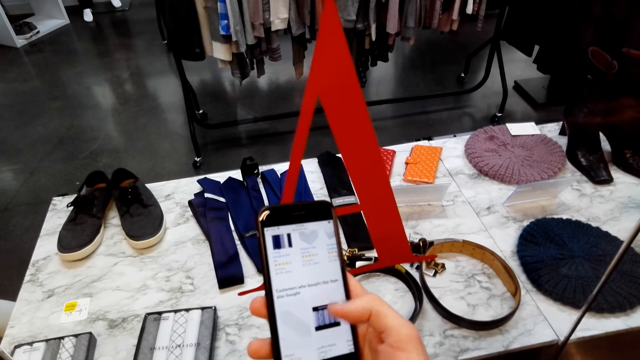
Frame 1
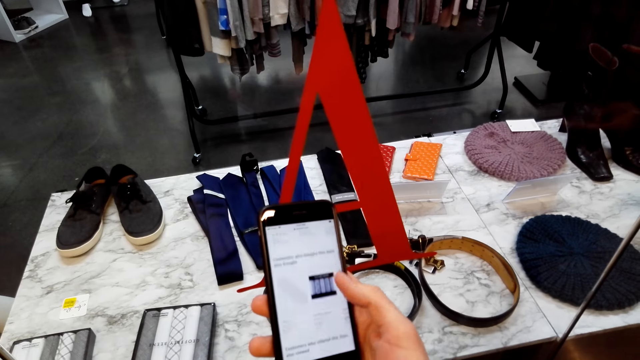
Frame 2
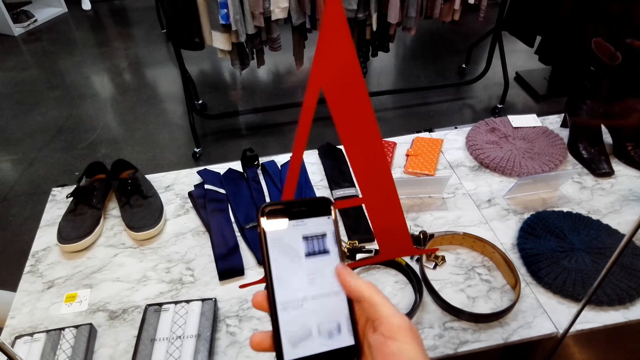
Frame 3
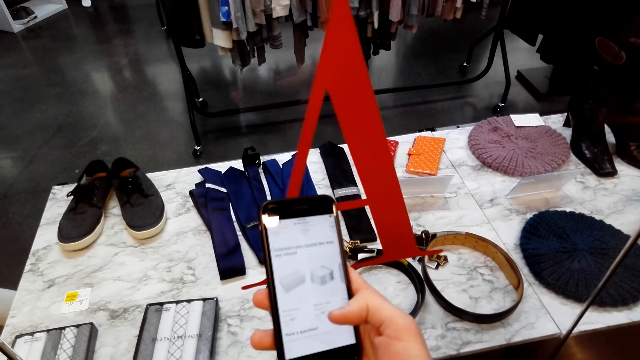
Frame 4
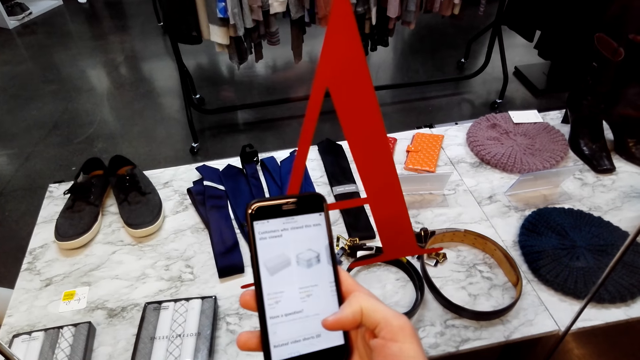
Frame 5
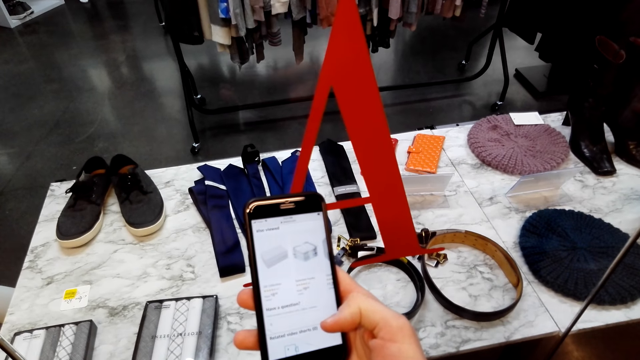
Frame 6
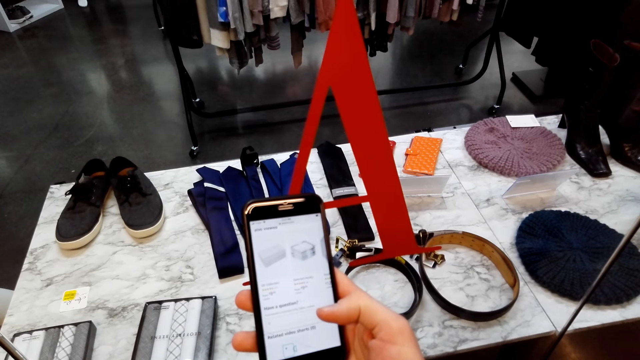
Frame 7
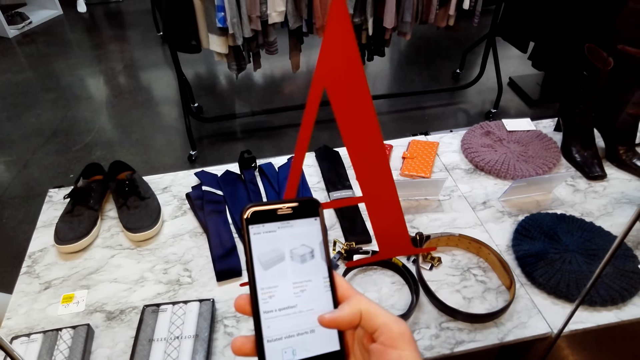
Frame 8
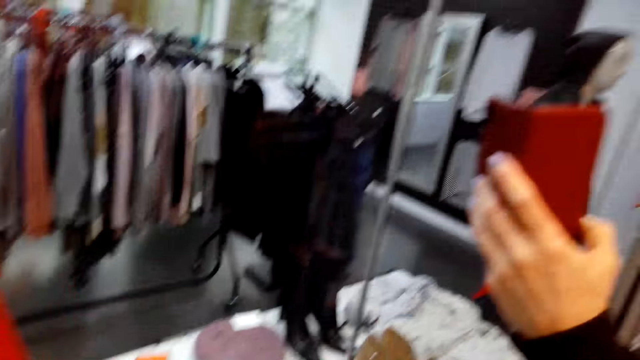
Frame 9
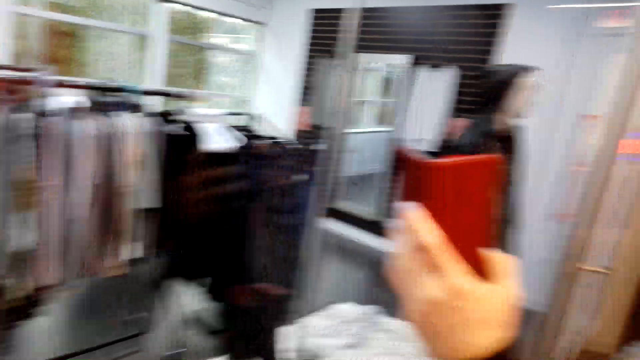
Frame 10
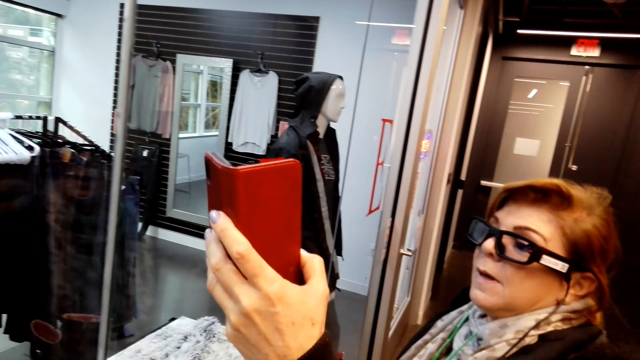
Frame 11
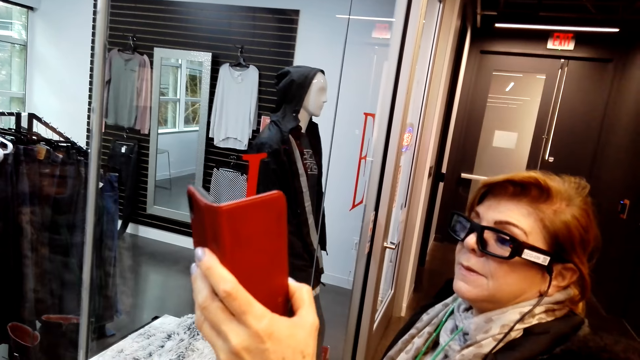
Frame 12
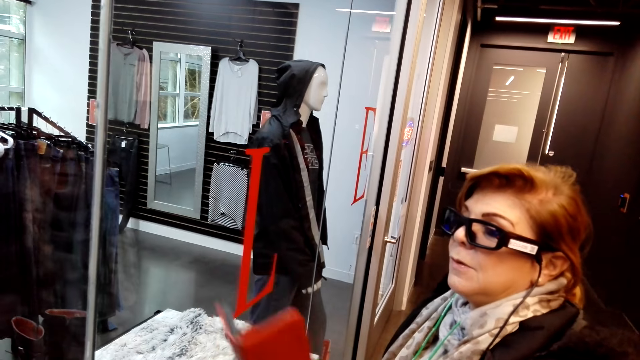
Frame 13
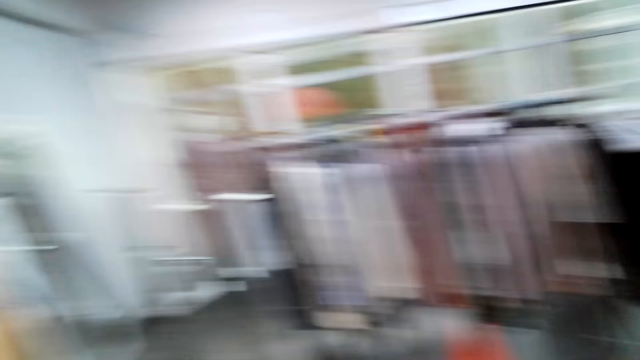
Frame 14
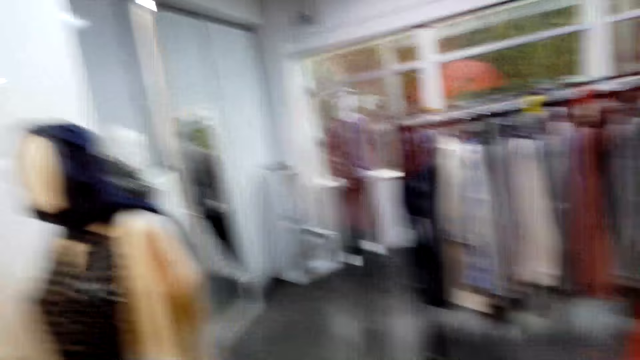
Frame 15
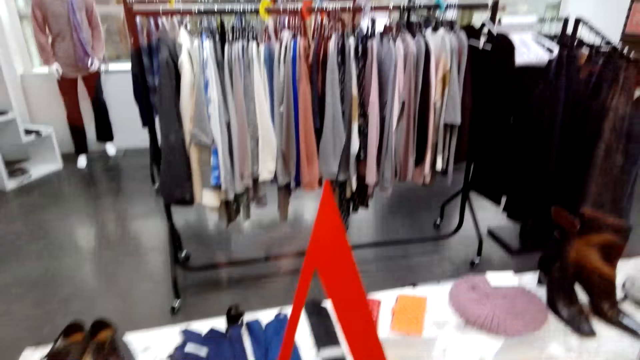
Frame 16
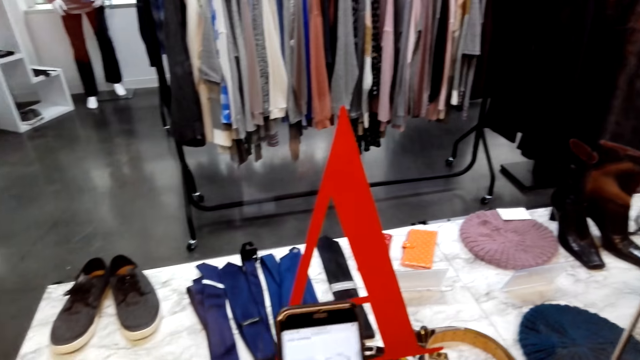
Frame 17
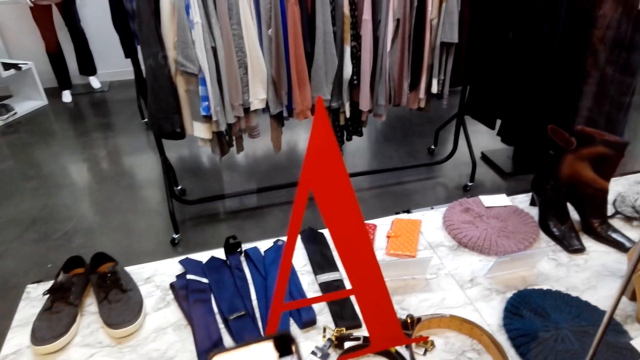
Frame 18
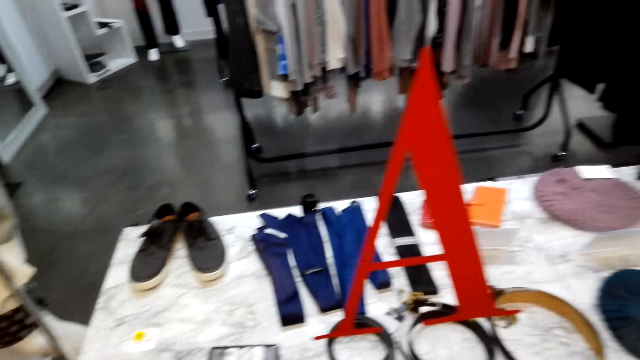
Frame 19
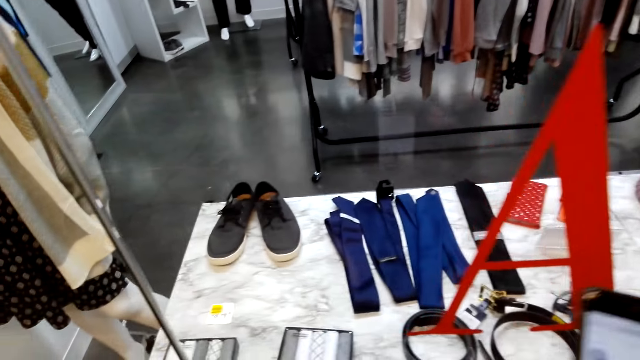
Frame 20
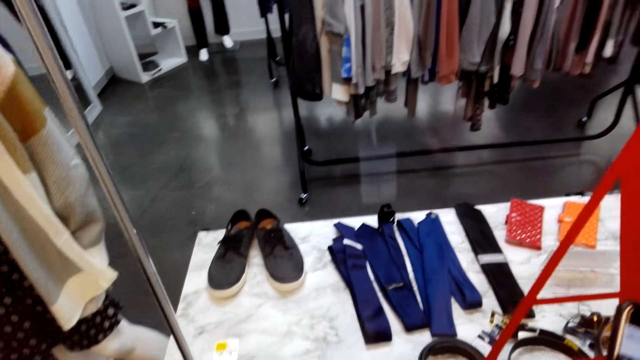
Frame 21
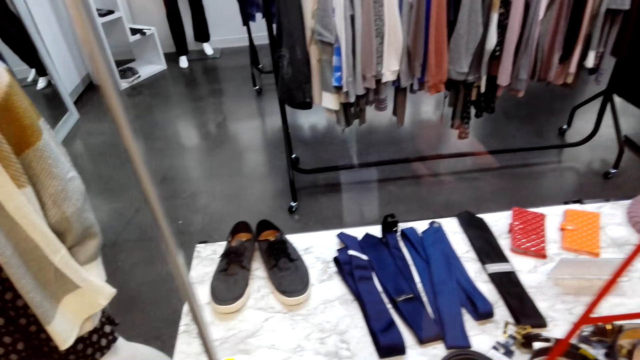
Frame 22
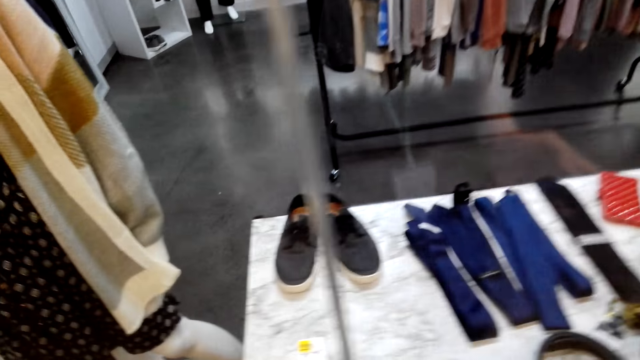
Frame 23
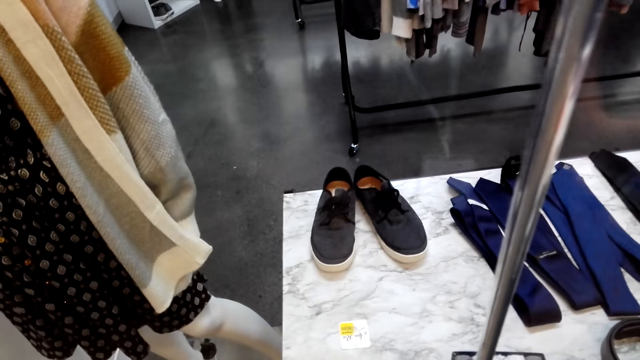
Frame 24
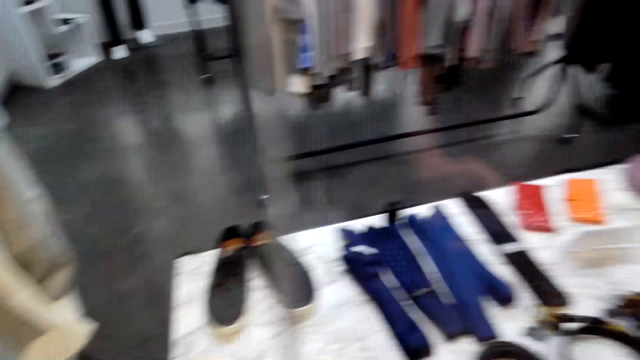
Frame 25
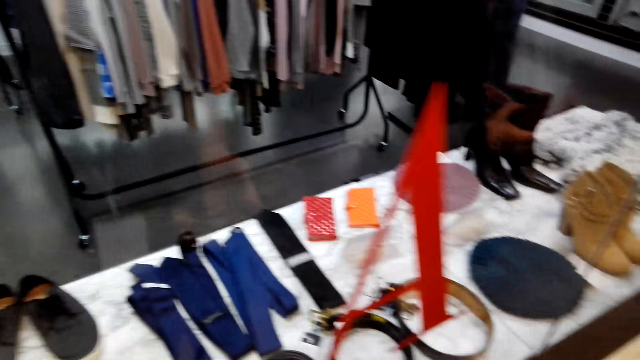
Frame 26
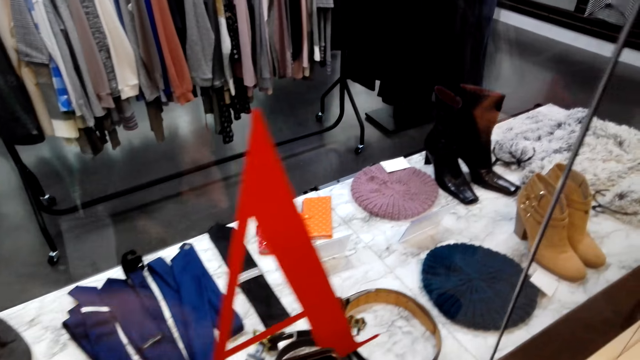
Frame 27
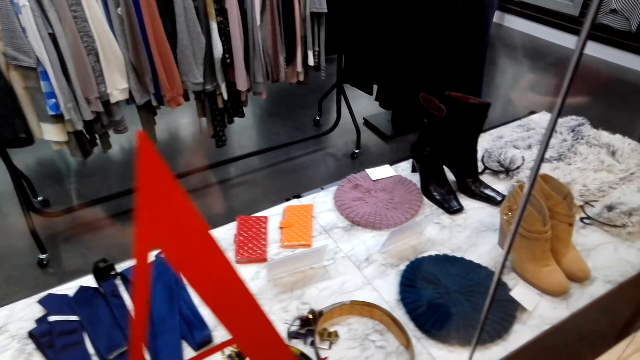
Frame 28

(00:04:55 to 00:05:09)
The camera wearer converses with a woman. They operate the phone. The woman scrolls on a phone. The woman converses with the camera wearer. The camera wearer looks around. They converse with the woman. The woman converses with the camera wearer.

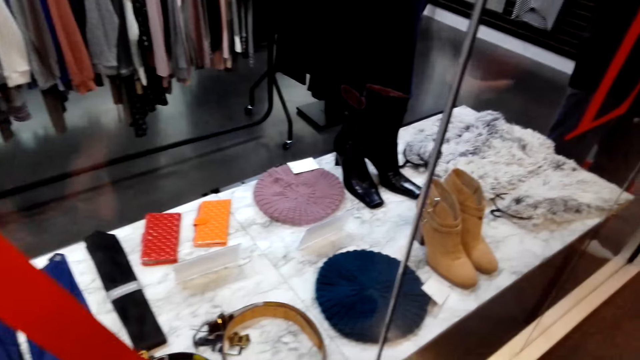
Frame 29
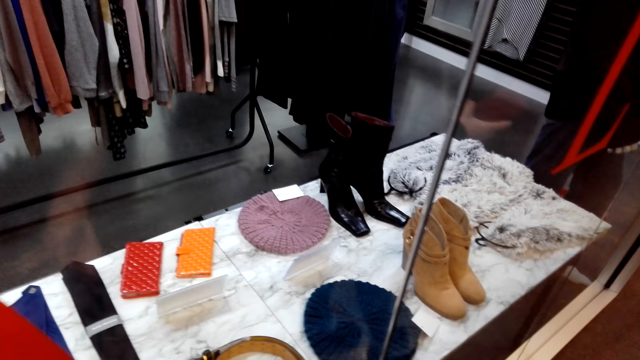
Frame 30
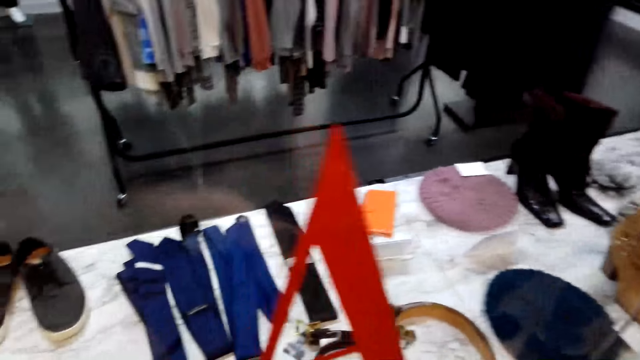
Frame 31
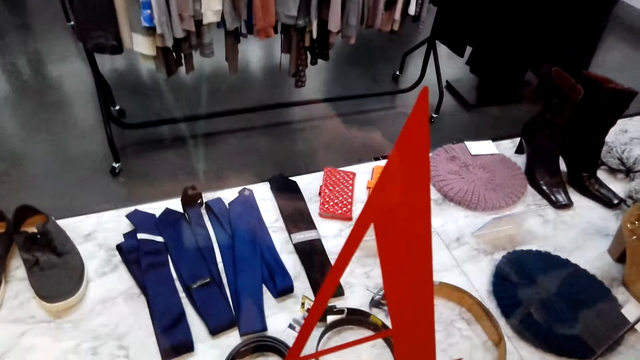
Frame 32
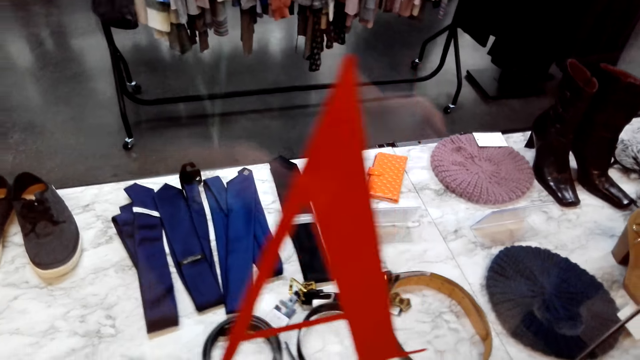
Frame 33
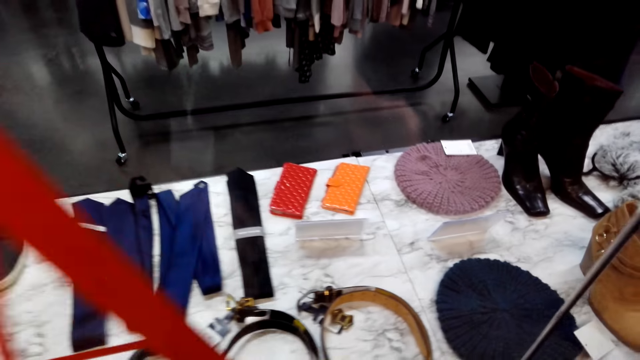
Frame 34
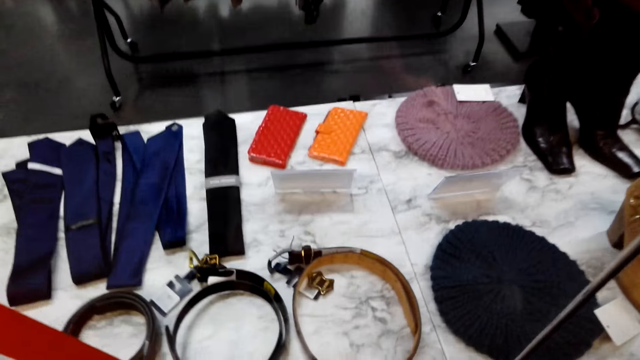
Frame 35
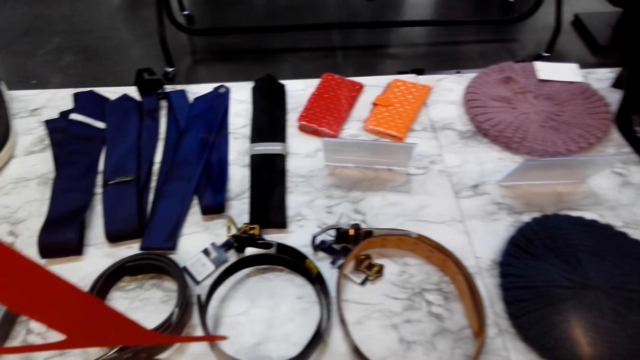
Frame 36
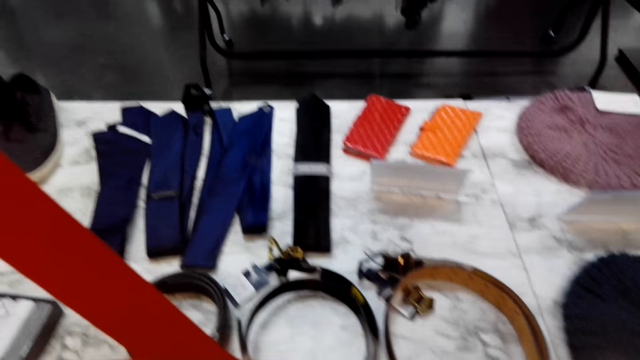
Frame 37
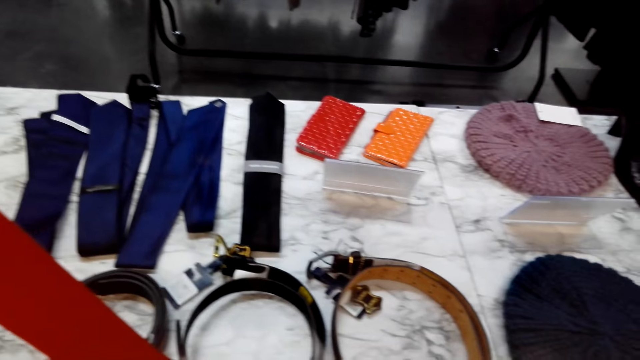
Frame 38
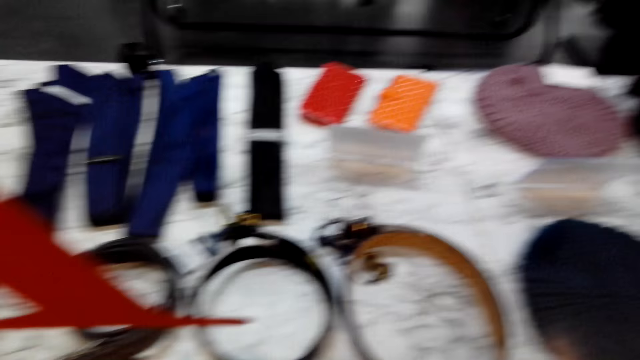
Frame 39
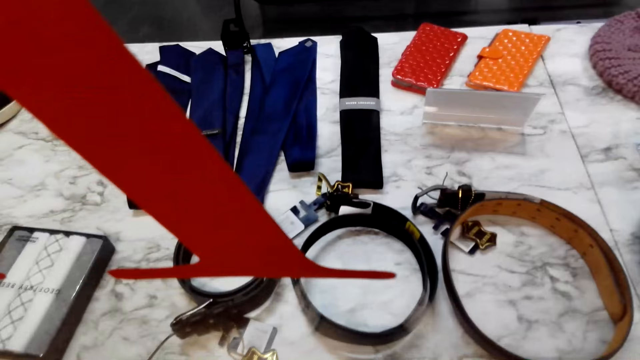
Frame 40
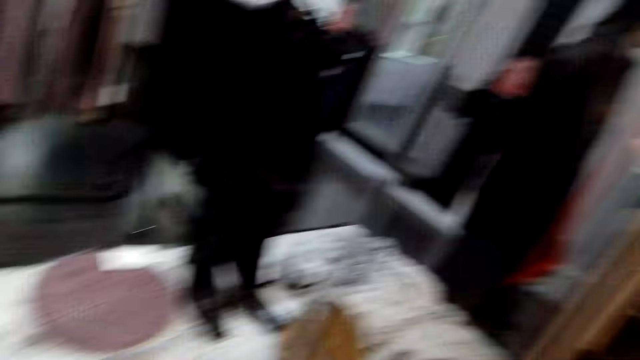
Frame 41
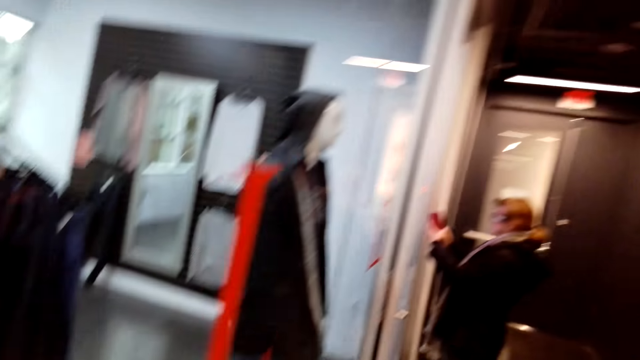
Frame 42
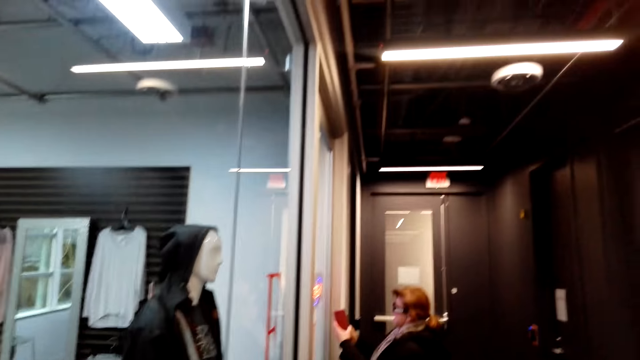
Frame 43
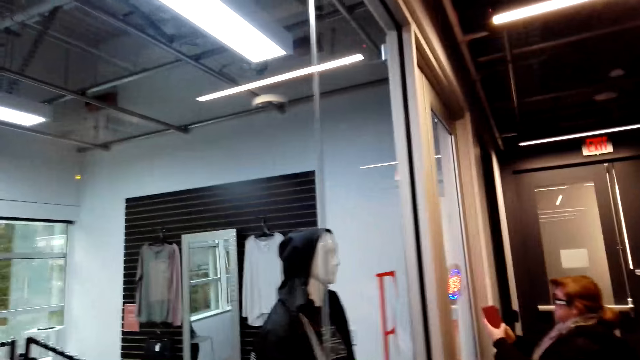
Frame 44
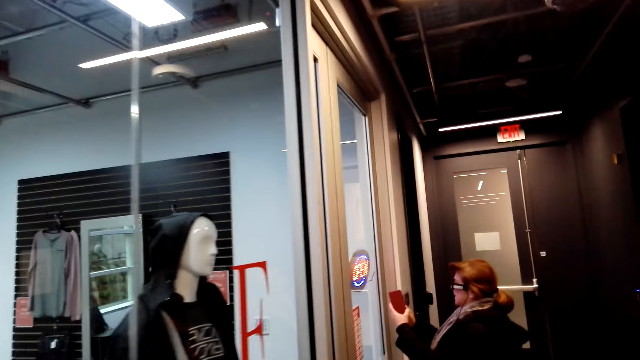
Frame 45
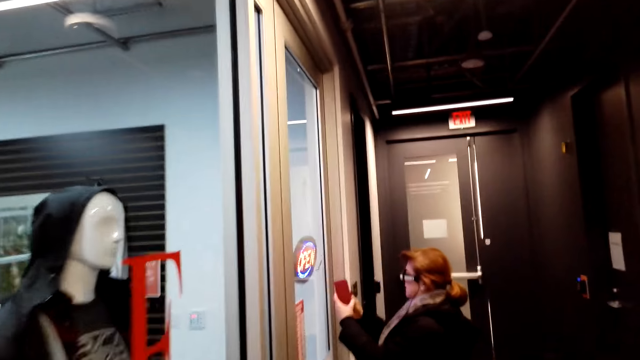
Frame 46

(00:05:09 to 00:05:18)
The camera wearer converses with a woman. The woman converses with the camera wearer. The camera wearer looks at the woman. The woman converses with the camera wearer. The camera wearer walks towards the woman.
